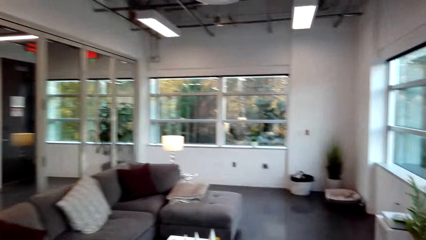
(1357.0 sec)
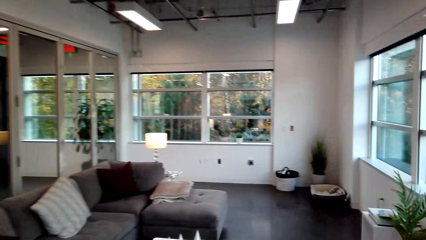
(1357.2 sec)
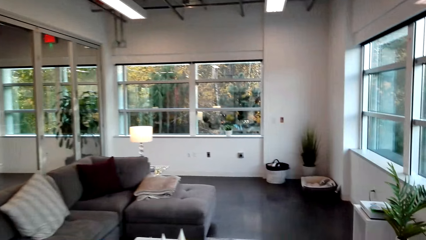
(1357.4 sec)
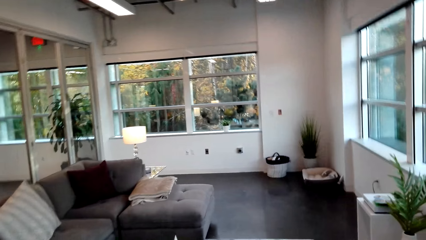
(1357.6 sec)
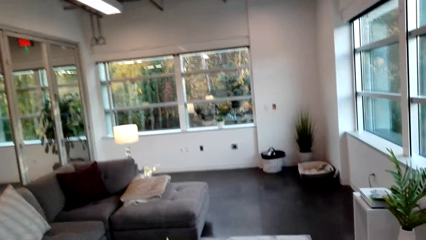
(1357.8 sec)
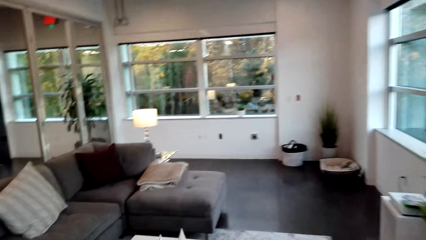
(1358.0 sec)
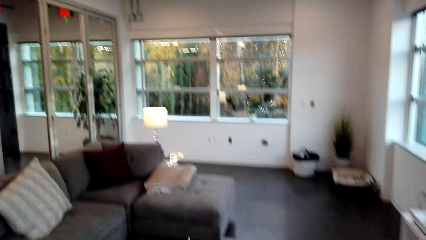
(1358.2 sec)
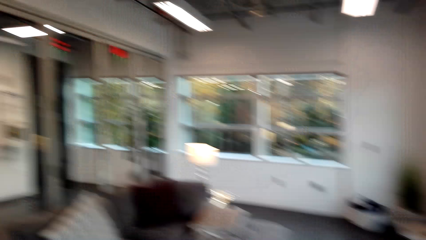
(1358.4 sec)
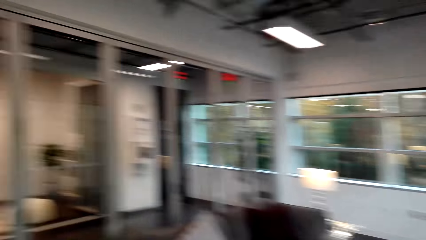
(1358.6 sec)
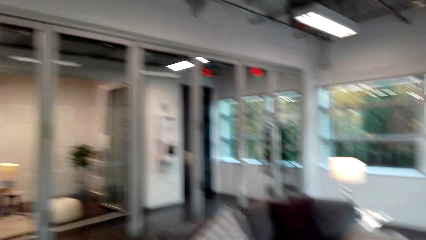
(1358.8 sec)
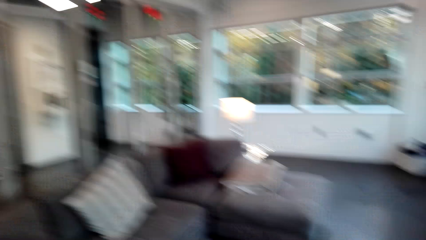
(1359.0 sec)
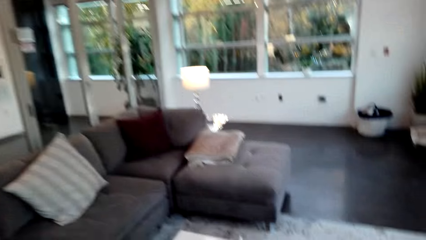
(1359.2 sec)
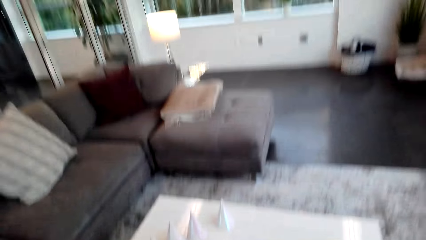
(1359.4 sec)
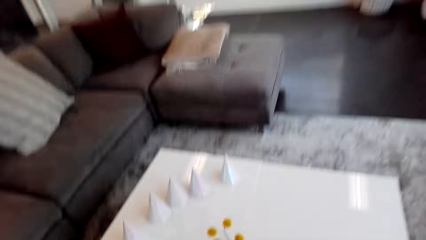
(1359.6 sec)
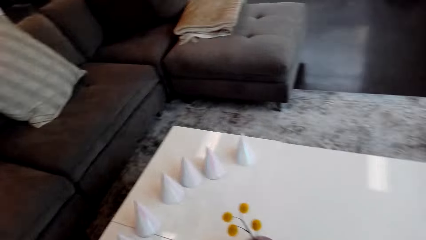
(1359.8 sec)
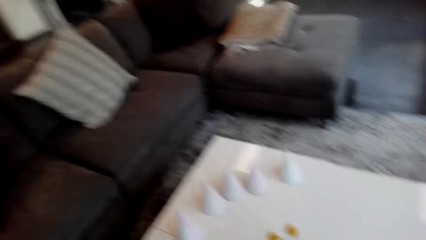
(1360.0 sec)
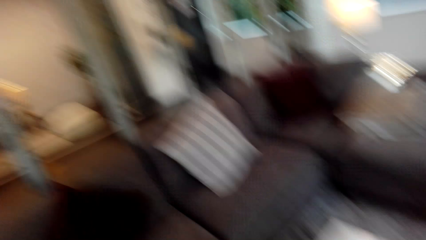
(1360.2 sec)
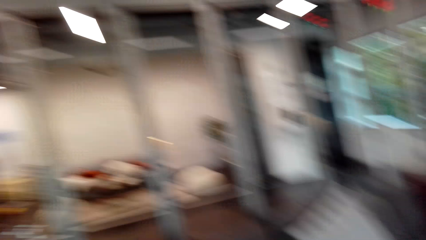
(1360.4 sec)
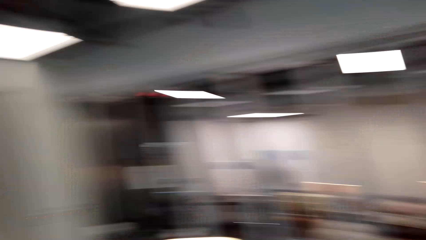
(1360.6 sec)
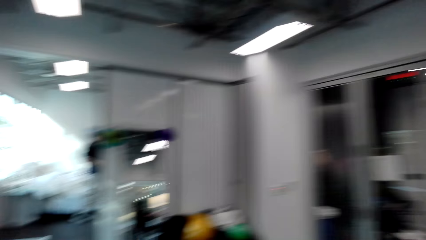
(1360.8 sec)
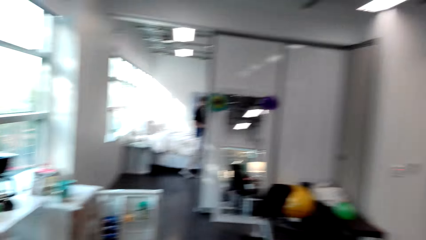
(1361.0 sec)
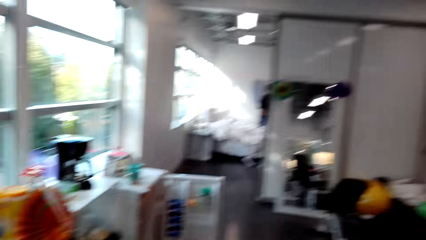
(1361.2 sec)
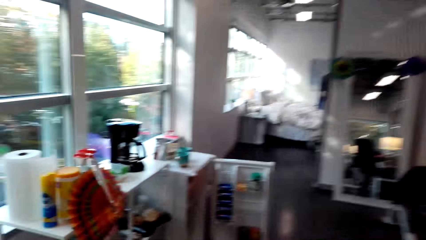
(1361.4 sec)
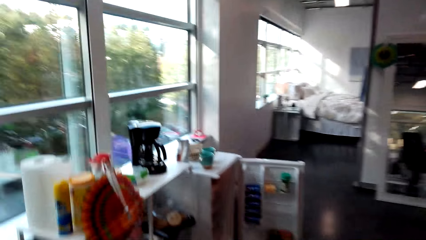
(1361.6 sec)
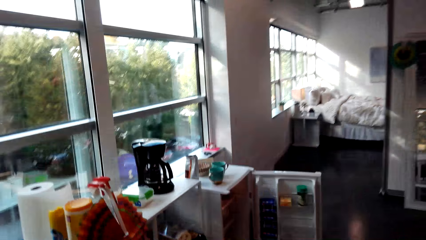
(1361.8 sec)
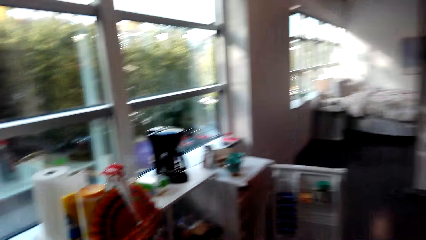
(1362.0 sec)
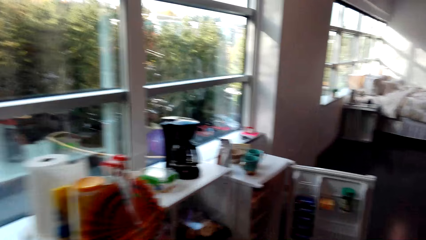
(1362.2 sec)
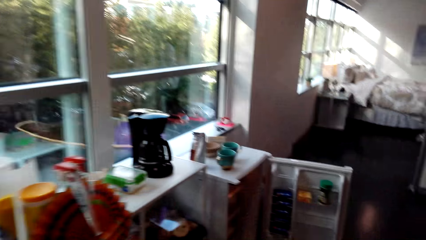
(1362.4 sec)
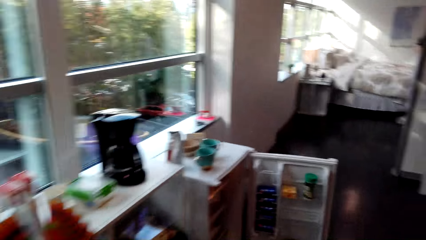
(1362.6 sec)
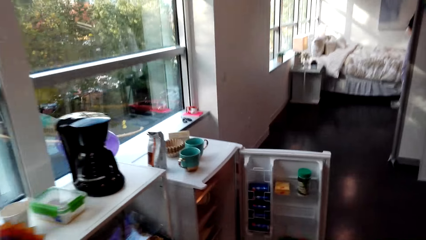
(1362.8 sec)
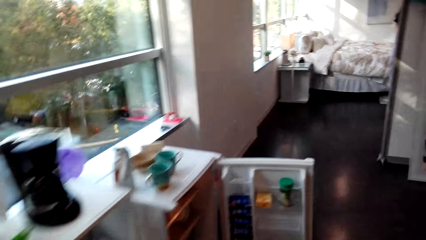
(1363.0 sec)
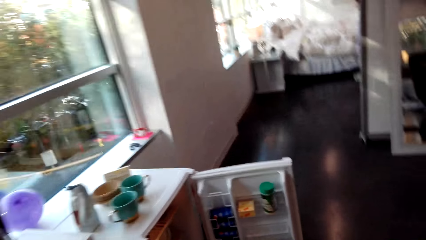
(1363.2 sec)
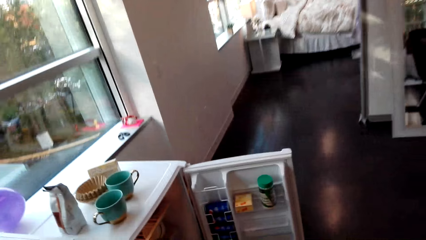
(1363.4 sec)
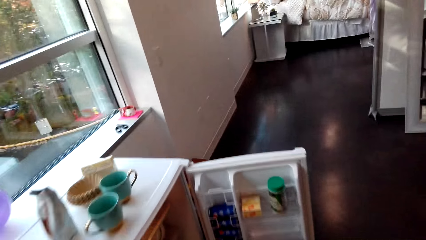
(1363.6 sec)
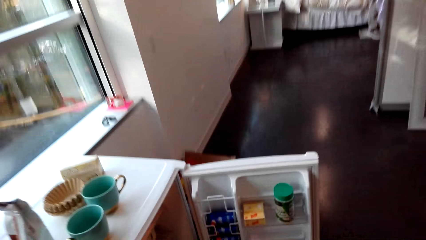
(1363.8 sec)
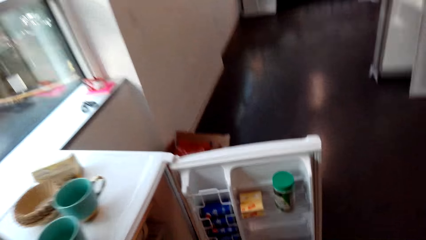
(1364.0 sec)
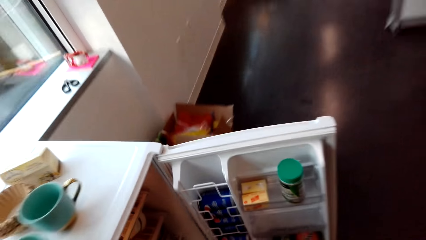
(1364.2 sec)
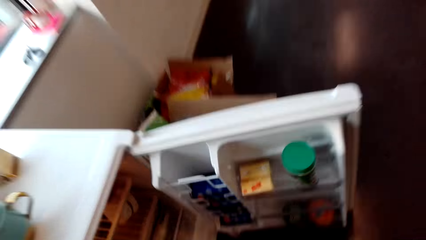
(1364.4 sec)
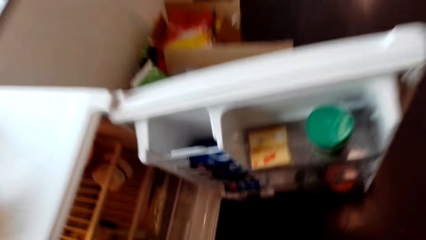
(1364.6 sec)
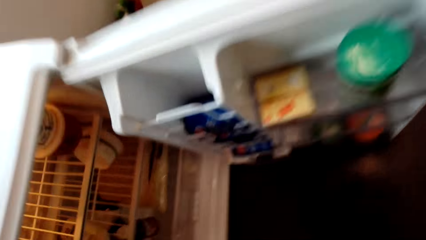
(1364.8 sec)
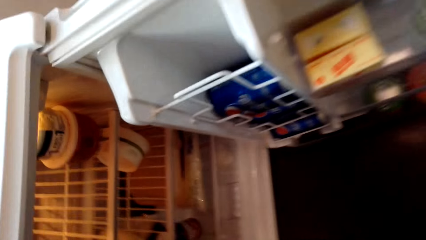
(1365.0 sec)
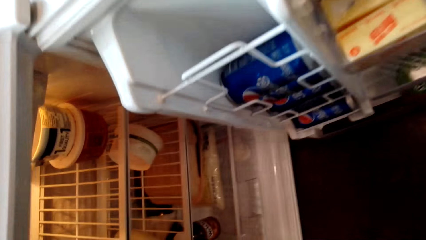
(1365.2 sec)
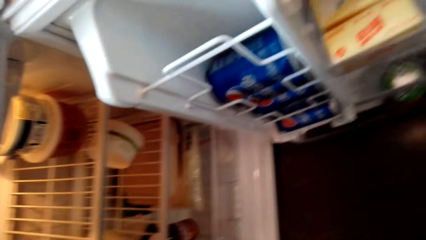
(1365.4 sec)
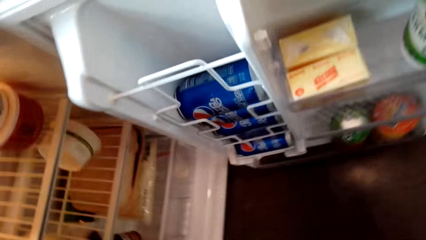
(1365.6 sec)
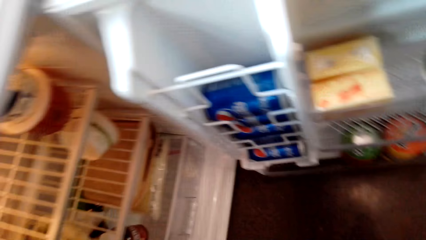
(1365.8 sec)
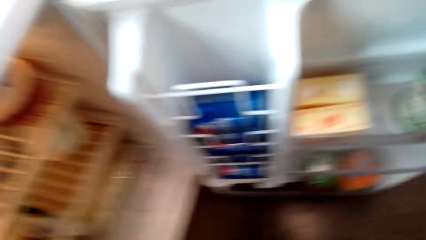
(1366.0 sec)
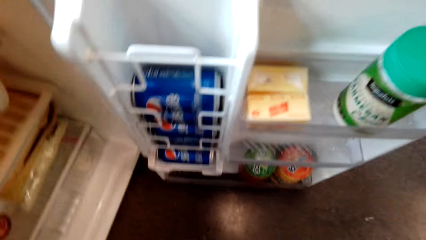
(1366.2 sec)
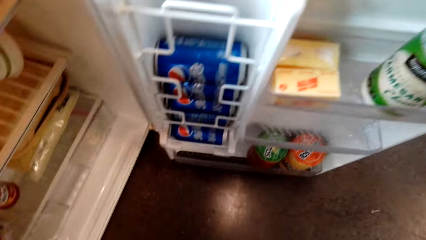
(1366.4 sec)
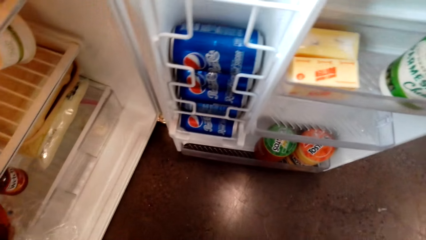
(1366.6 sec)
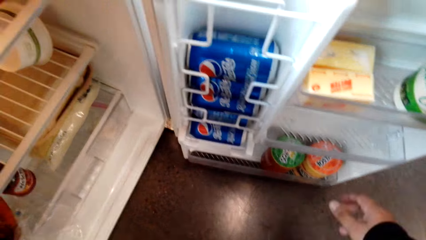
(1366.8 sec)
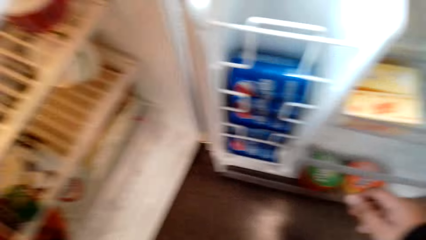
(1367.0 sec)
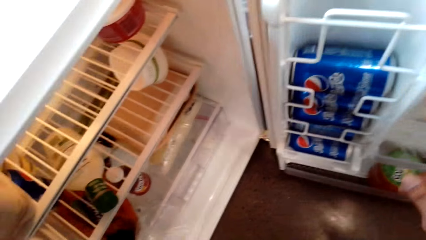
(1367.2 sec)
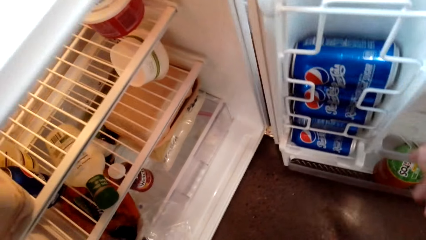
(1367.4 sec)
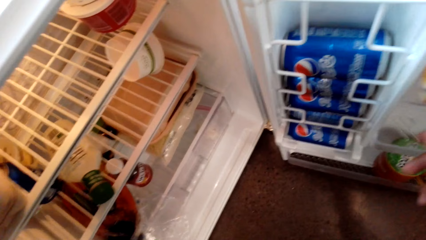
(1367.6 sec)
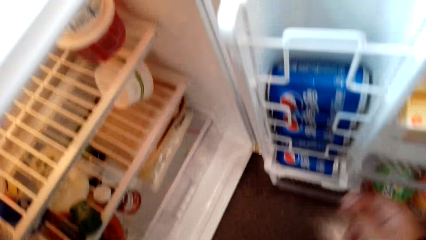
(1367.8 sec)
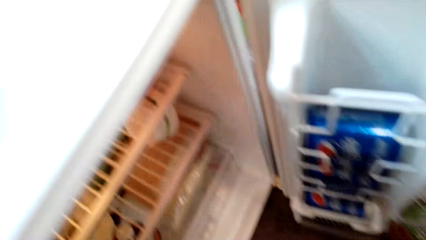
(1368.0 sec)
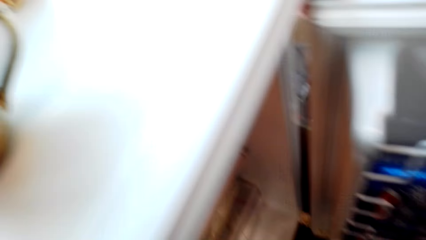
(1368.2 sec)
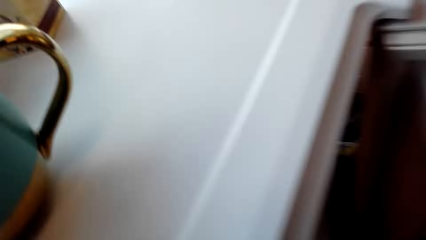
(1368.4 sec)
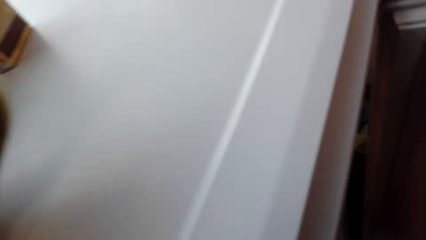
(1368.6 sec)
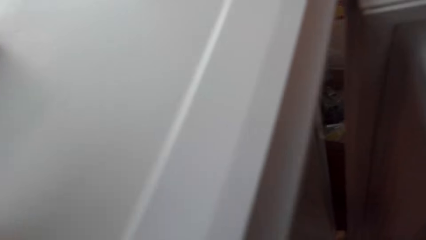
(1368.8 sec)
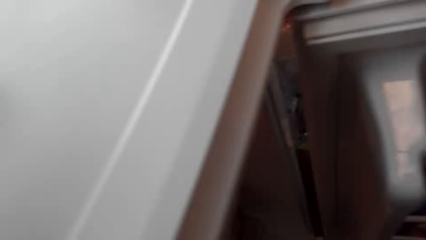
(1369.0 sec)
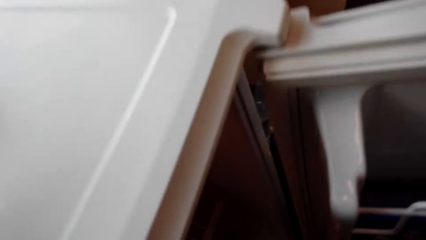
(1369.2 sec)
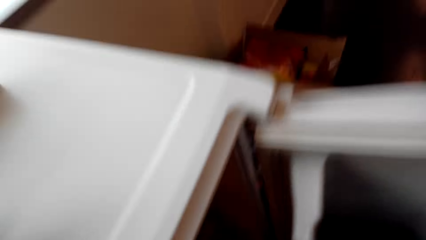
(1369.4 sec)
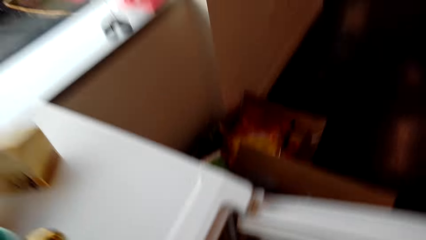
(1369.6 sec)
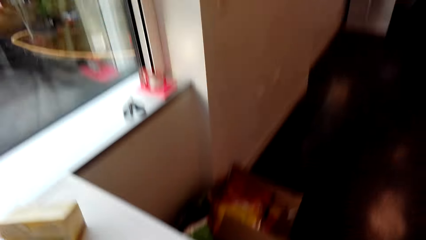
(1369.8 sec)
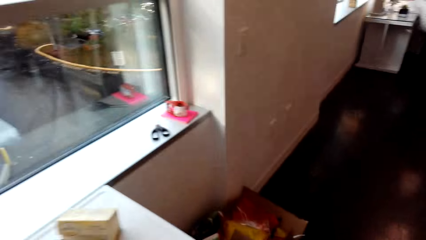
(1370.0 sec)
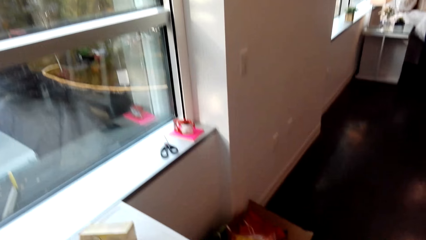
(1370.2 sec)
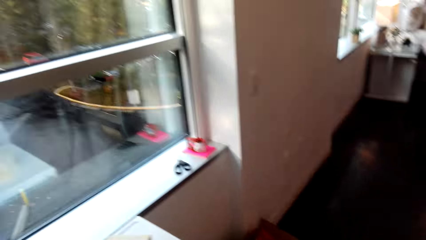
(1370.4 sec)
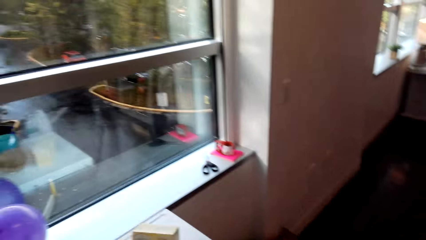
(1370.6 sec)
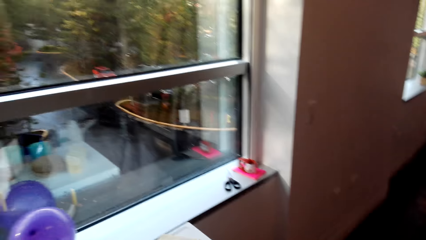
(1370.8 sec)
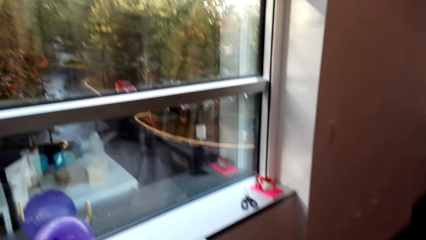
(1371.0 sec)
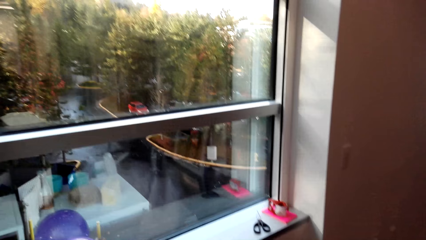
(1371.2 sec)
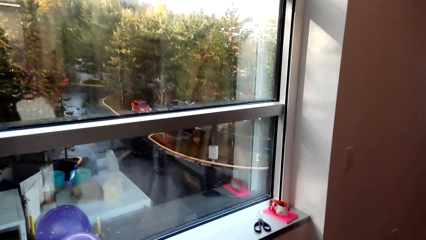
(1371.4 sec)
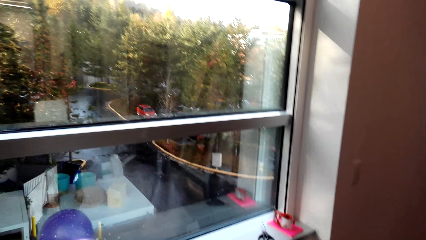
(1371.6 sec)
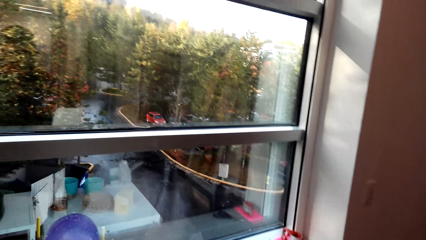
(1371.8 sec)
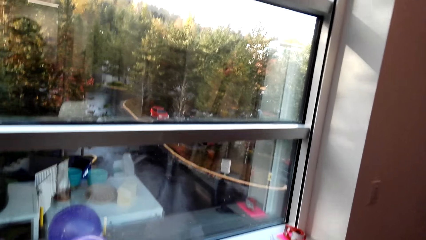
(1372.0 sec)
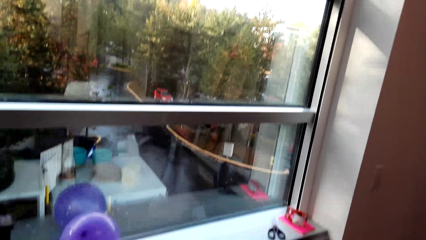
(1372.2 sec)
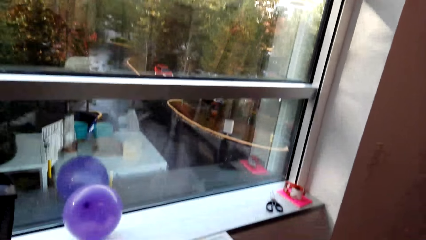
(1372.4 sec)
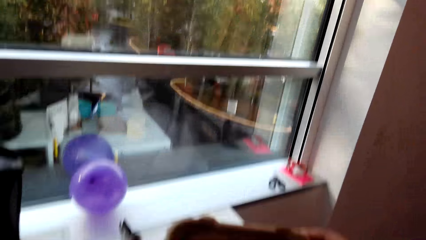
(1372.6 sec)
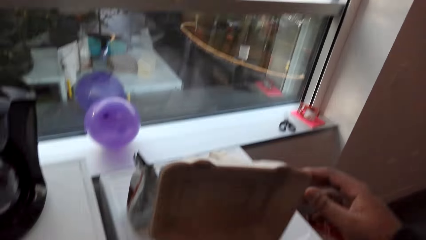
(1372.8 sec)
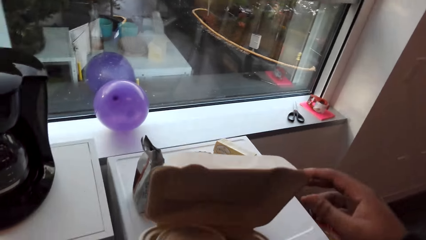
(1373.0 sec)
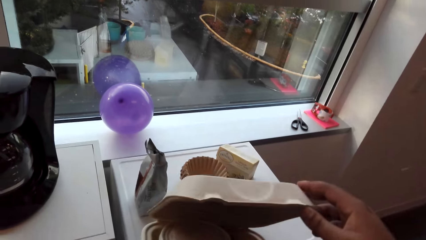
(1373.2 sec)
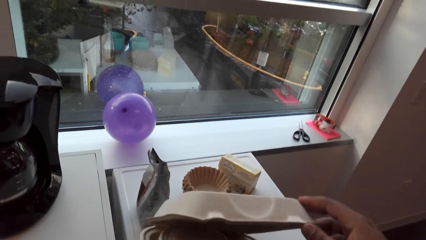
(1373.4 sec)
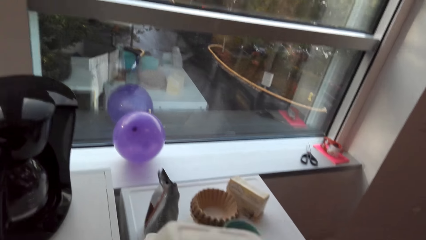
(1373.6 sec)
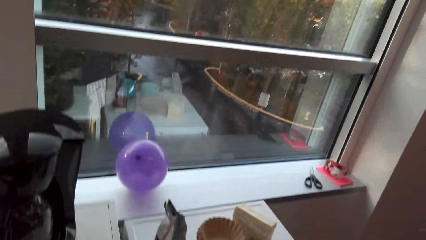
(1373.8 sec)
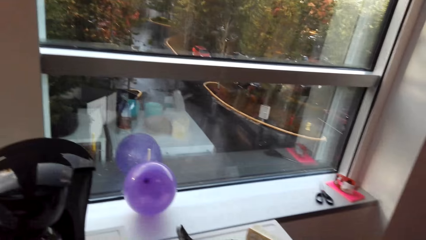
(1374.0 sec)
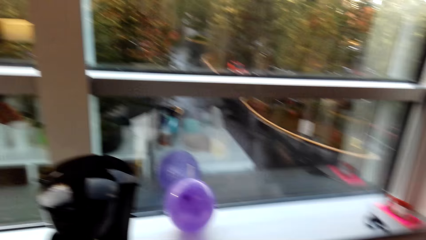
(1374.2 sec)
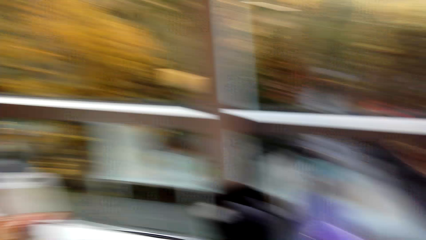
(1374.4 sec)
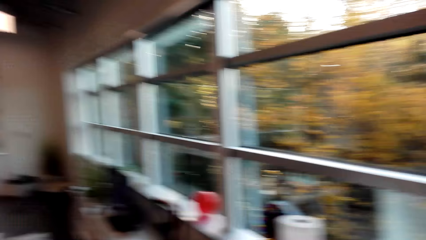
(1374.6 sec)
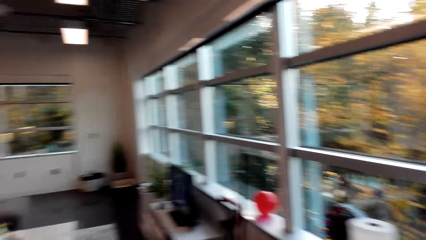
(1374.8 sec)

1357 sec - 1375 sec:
The camera wearer walks in the room towards the couch. He puts something on the table. He turns around. He walks in the room towards the refrigerator. He looks in the refrigerator. He looks at the window. He holds something. He opens a container. He turns to his left.
